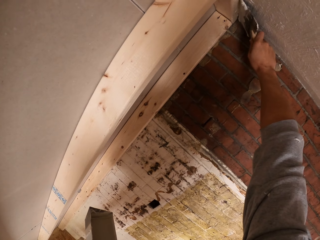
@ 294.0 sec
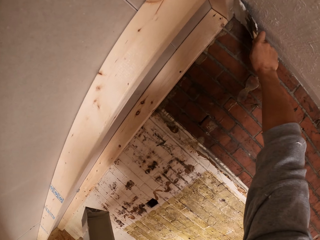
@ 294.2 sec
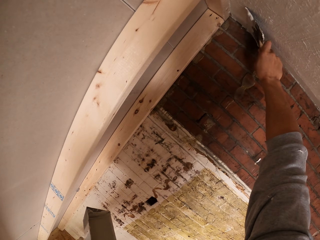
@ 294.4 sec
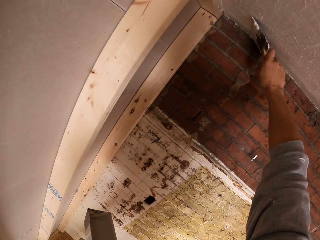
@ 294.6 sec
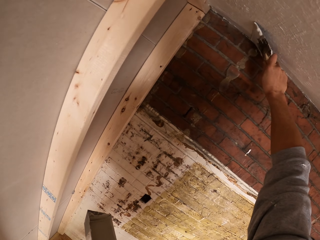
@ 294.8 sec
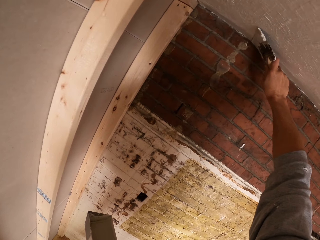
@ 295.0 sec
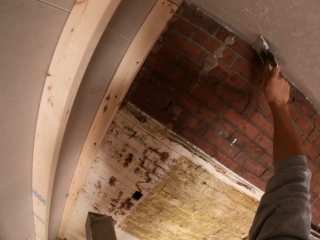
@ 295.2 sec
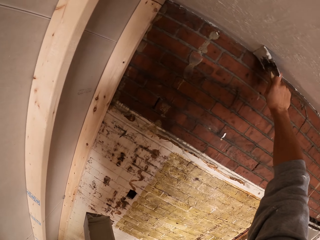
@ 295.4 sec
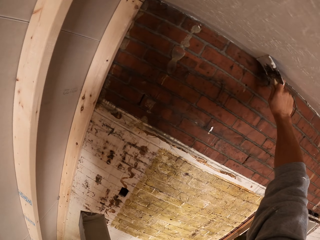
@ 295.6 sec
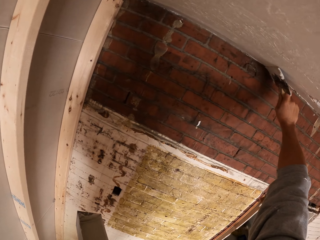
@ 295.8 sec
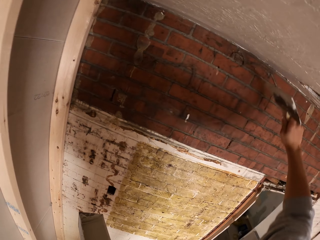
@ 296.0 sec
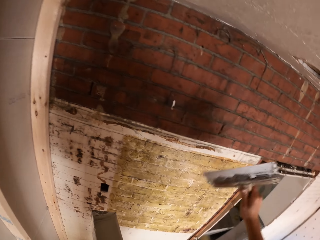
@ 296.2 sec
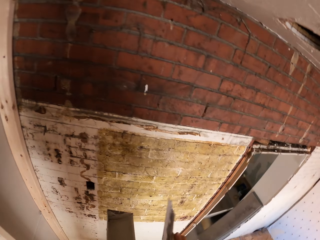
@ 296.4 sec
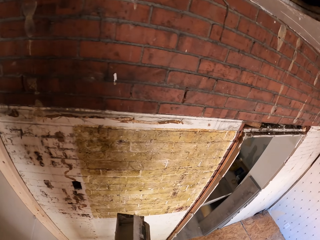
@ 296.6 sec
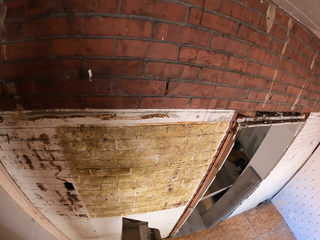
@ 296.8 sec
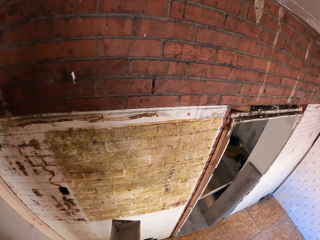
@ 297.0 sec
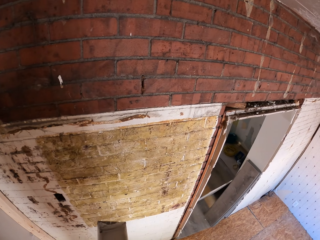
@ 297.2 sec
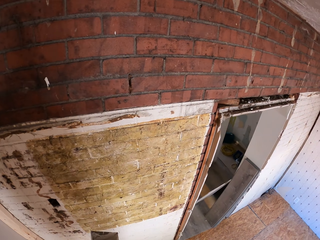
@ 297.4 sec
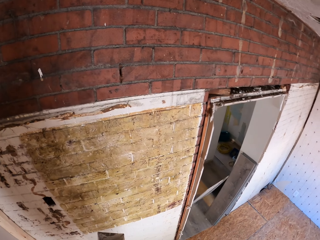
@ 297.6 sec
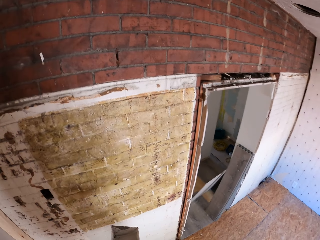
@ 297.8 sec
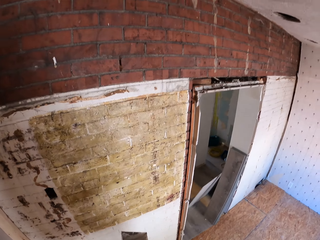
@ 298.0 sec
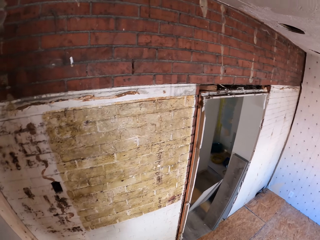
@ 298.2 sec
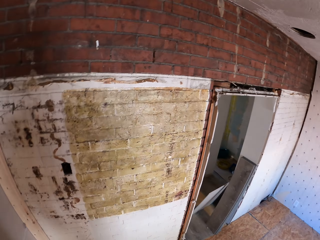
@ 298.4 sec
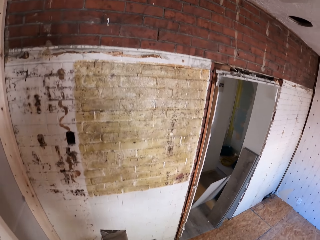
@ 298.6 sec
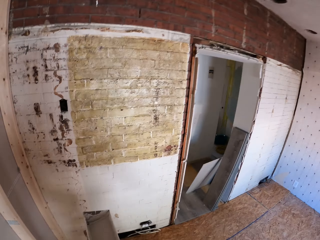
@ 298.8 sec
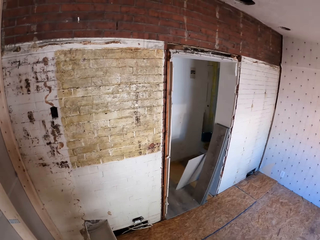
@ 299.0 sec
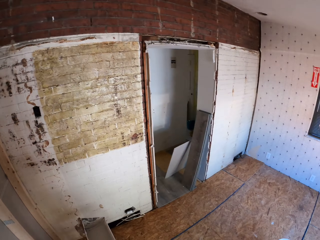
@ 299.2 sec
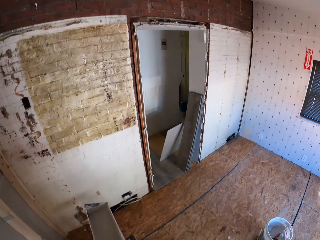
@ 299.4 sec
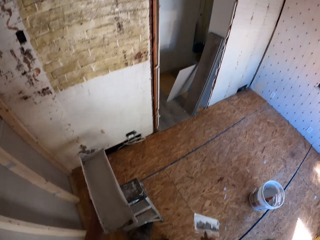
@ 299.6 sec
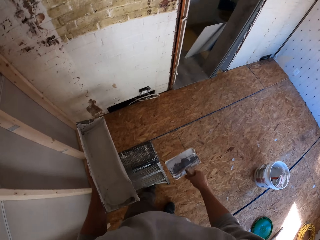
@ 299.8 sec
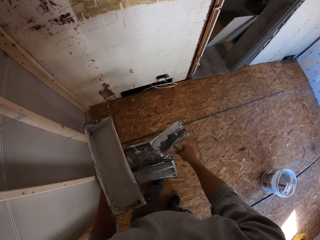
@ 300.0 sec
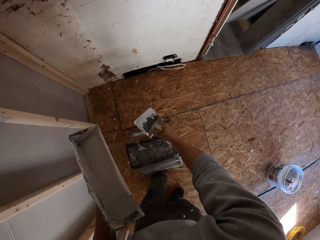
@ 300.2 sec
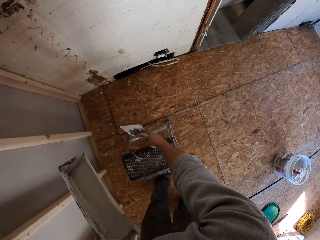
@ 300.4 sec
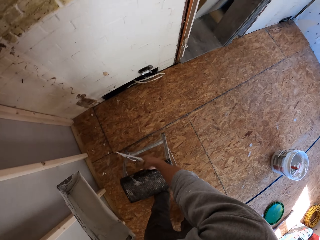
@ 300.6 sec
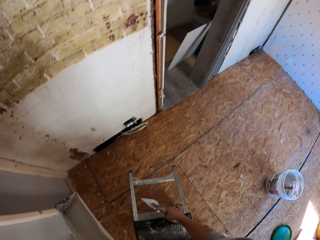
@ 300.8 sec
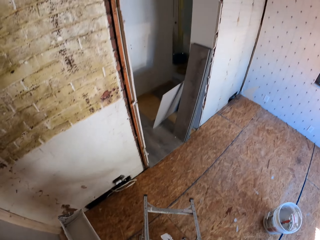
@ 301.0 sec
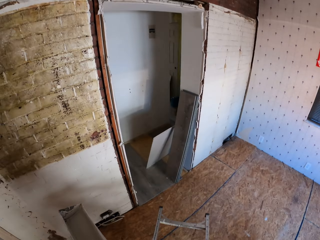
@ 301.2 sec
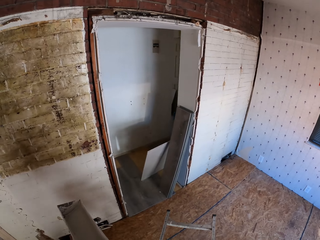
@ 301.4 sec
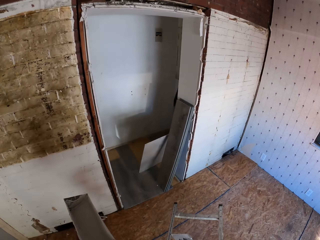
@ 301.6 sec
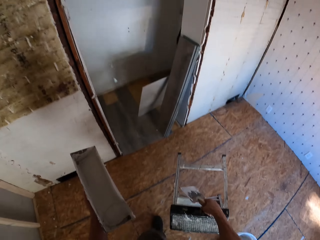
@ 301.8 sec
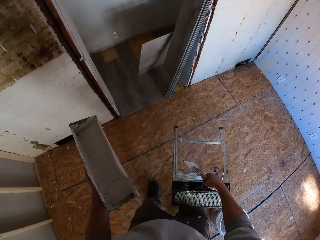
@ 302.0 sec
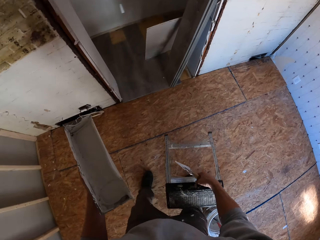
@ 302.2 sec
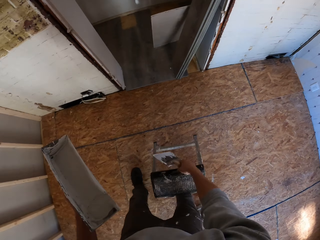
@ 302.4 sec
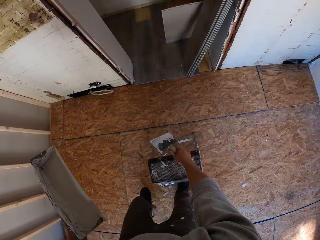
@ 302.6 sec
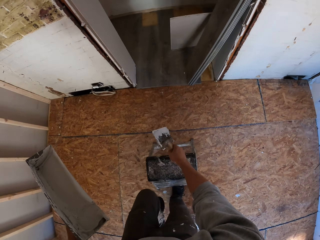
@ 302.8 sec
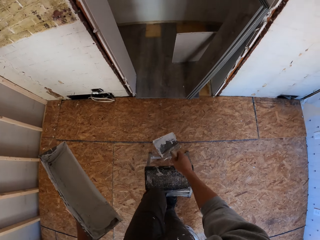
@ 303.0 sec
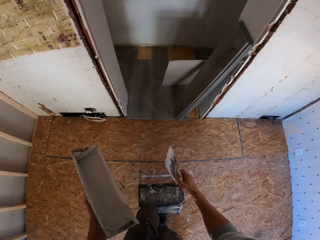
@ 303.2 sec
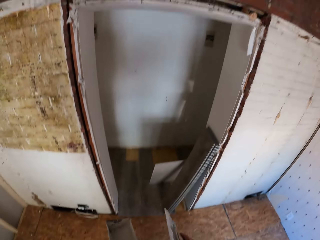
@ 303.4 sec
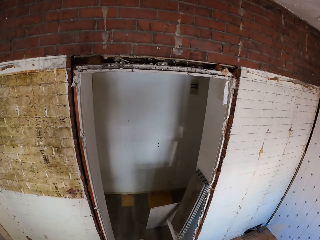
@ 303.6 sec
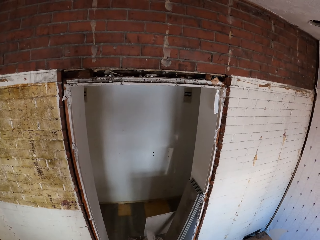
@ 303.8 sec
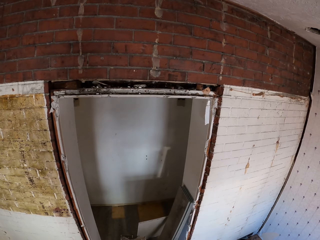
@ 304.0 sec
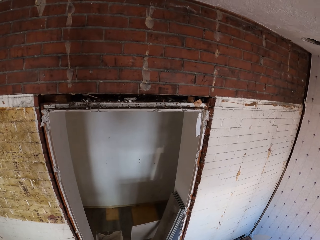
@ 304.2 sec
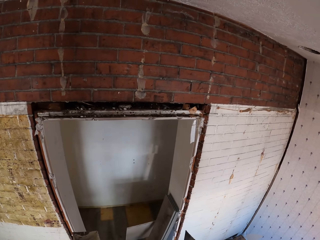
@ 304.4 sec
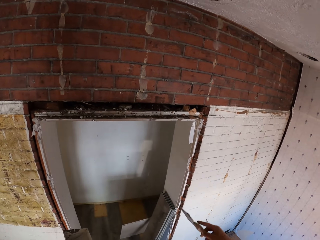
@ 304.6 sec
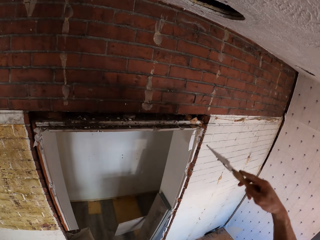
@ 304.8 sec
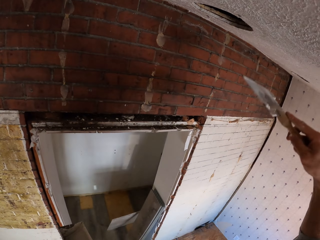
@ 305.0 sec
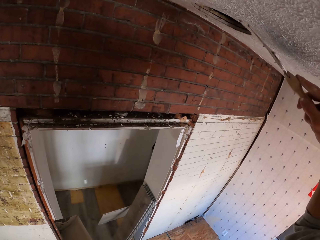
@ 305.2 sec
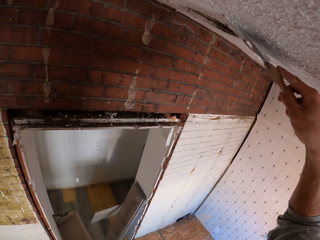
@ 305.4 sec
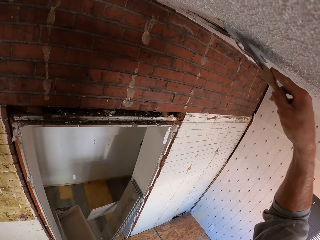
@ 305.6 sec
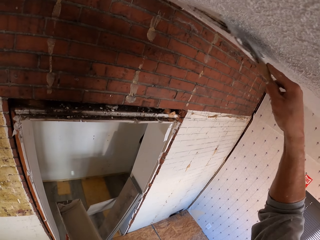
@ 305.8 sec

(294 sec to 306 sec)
The camera wearer applies putty on the ceiling with a putty knife. He removes putty on the putty knife. He moves. He lifts a stool with his right hand. He walks in the house. He puts the stool down. He steps on the stool.

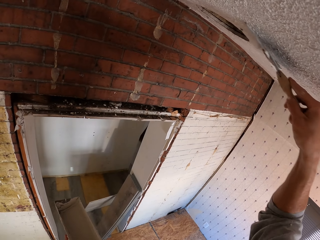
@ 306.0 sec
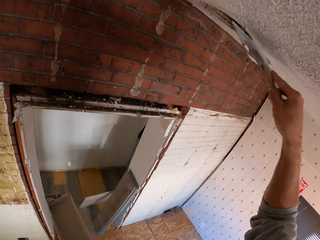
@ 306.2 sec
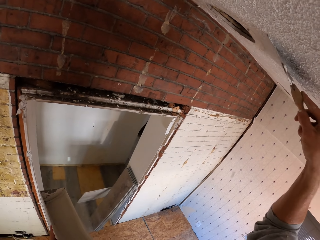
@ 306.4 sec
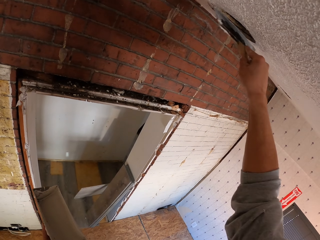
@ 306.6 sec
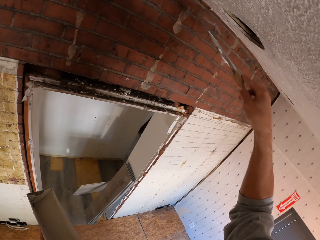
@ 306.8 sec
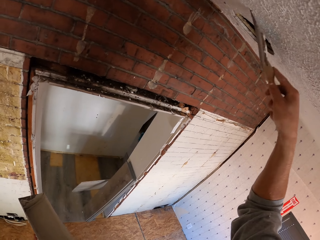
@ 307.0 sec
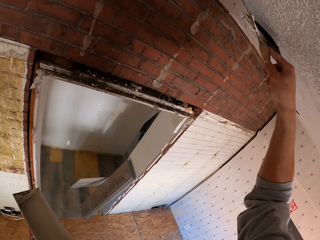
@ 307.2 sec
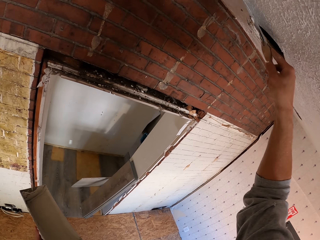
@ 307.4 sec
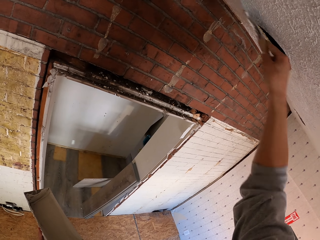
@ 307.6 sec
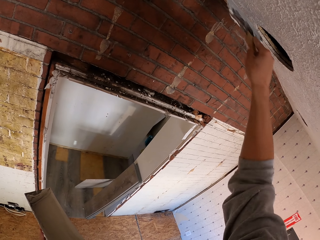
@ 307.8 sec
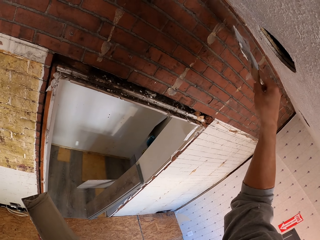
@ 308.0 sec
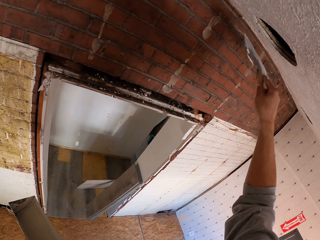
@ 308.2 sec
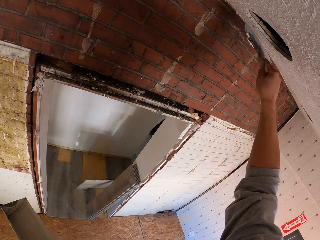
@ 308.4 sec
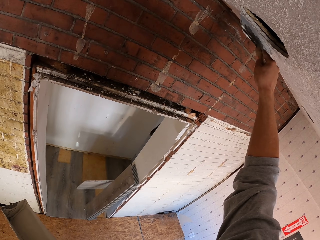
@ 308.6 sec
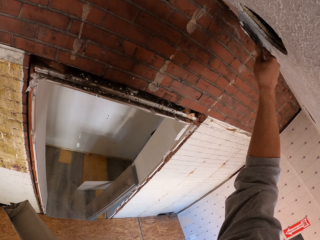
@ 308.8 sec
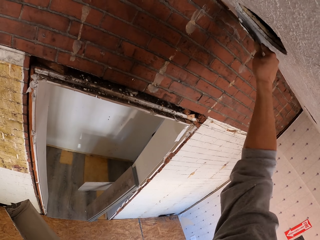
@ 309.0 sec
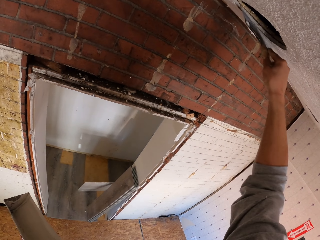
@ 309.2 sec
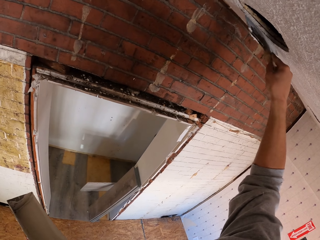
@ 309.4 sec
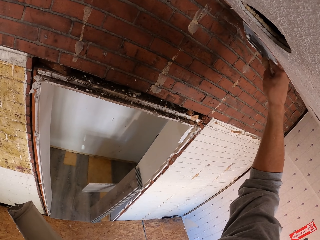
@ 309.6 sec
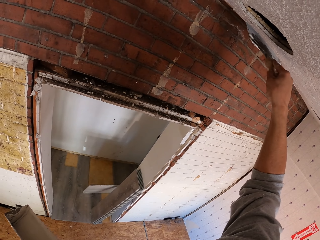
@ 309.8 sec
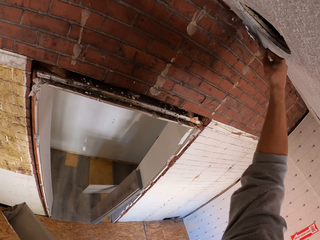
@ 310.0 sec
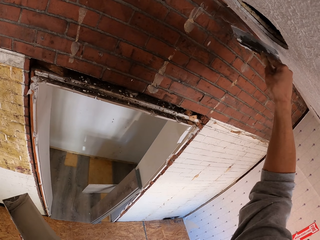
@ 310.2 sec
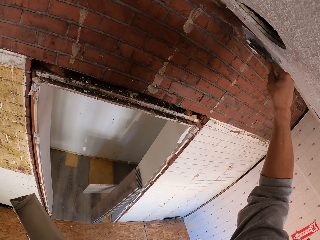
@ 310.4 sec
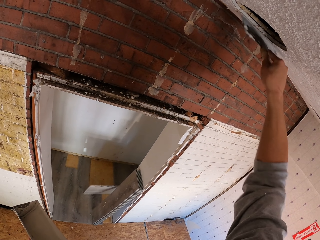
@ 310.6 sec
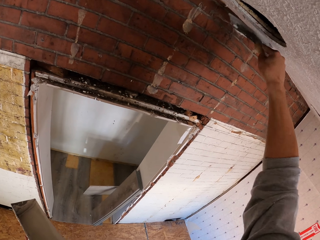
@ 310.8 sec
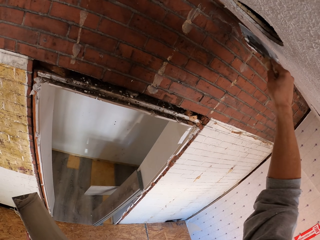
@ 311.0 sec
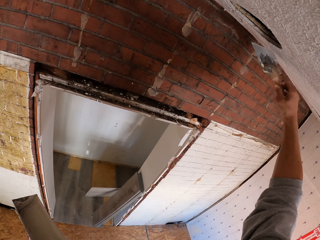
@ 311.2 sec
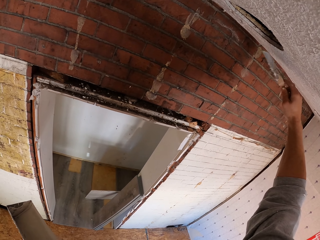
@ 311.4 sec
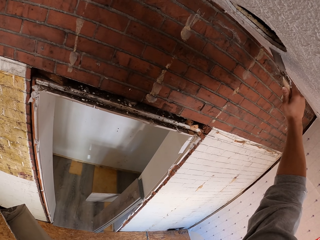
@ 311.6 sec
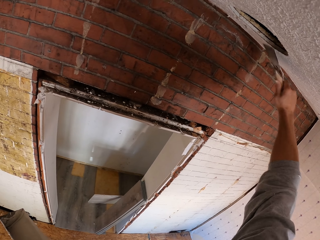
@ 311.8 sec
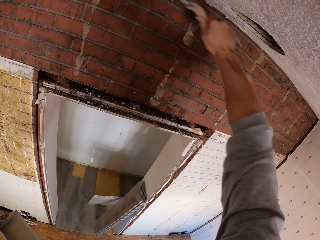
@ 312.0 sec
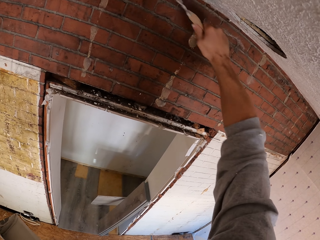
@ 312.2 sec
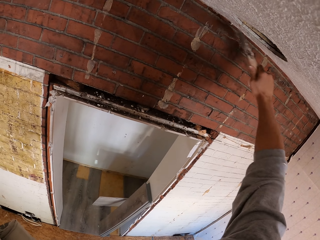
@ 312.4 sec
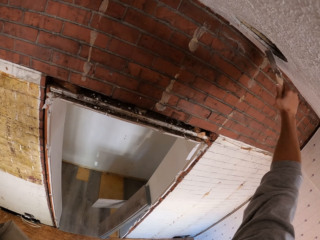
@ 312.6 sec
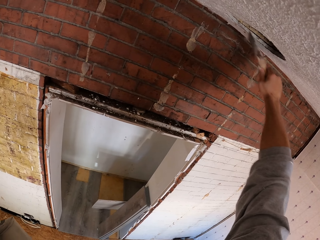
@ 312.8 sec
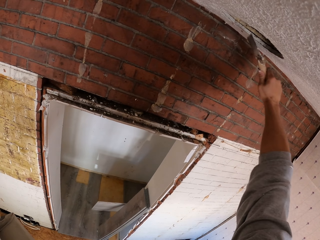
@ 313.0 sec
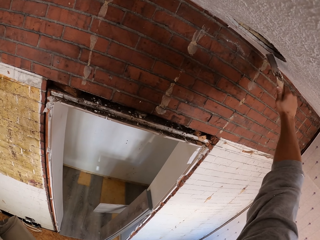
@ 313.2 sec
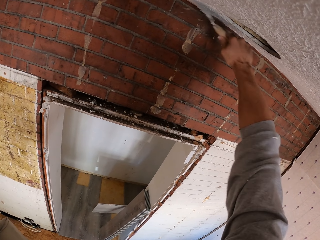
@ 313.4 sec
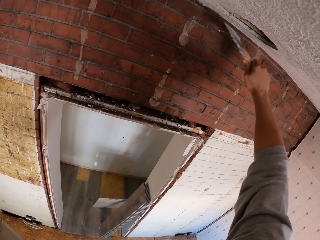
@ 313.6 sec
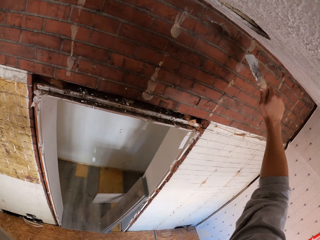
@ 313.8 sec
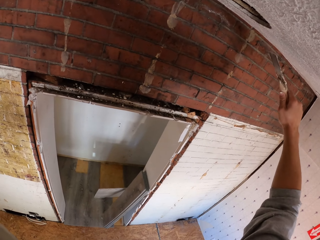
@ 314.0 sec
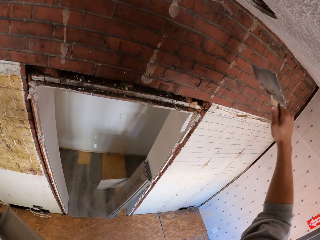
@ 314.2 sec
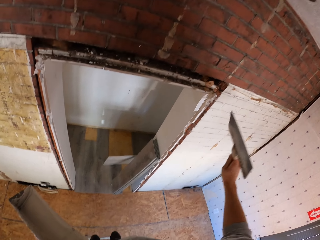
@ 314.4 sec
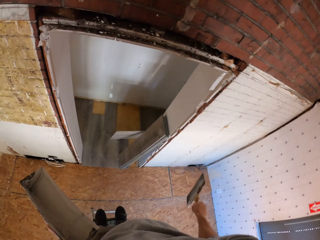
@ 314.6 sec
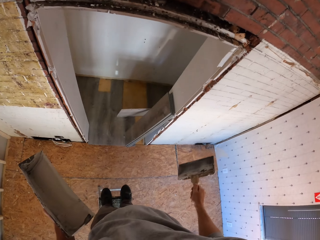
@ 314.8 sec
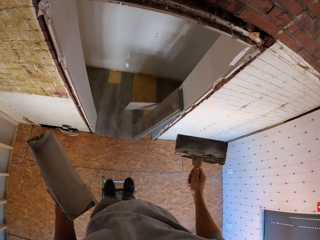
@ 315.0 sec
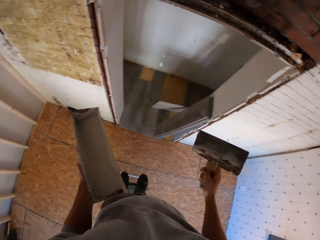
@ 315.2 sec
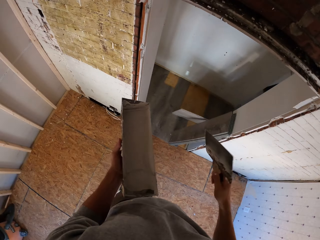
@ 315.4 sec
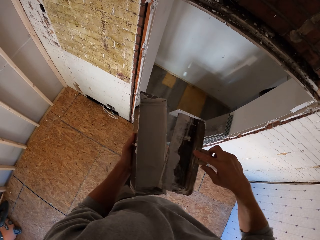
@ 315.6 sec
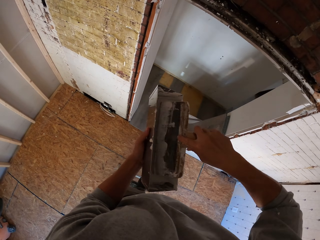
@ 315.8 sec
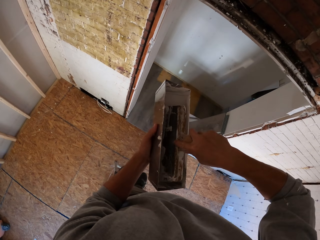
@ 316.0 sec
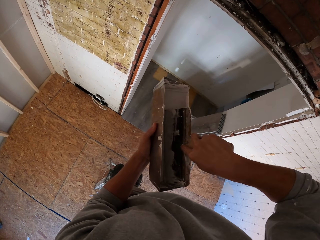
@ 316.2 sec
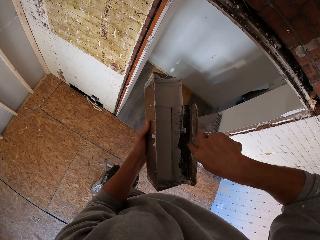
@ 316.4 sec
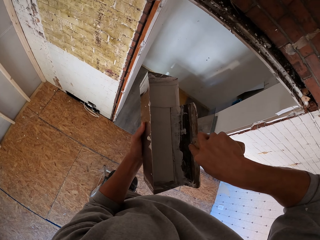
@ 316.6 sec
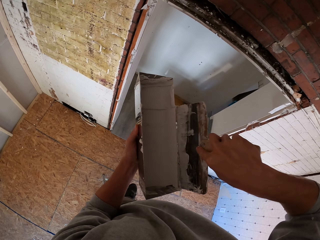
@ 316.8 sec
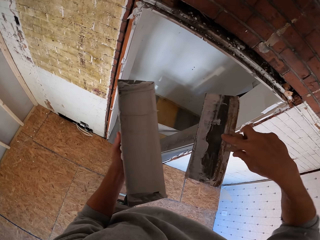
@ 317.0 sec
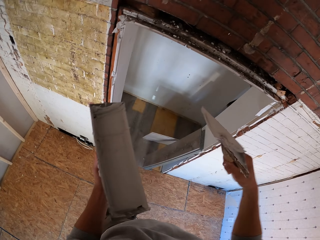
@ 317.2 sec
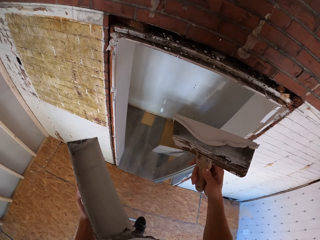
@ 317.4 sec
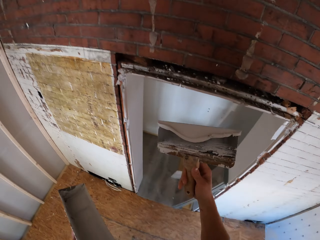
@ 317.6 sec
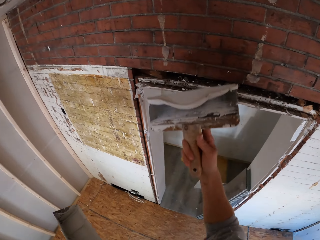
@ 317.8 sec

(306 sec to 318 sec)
The camera wearer removes dirt on the ceiling with a scraper or putty knife. They scoop putty with the putty knife in the container.
